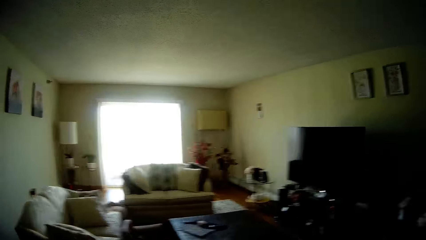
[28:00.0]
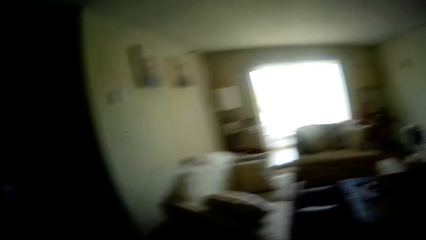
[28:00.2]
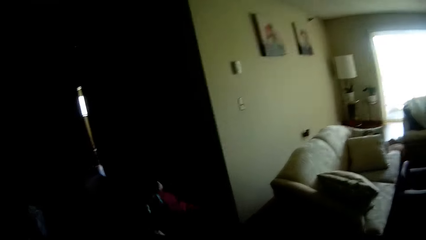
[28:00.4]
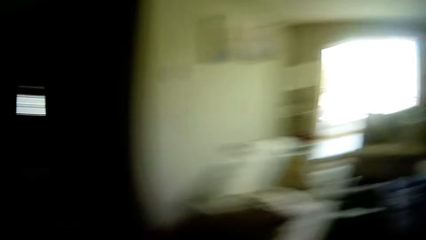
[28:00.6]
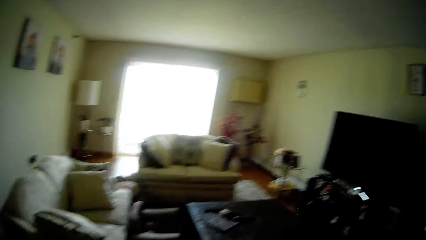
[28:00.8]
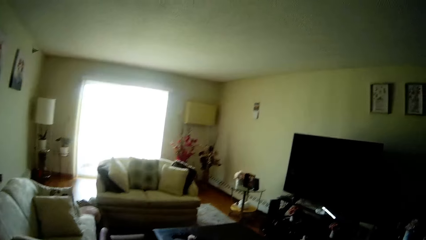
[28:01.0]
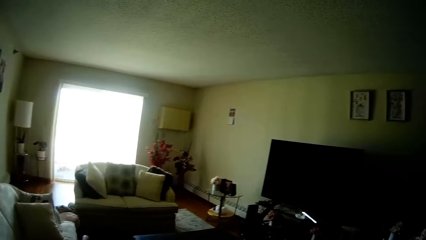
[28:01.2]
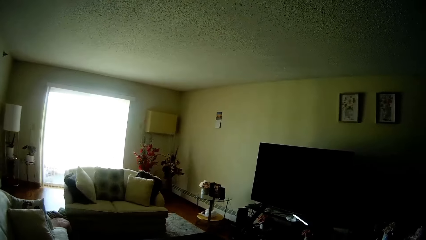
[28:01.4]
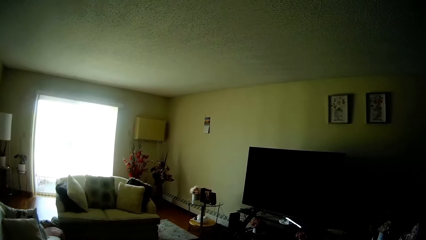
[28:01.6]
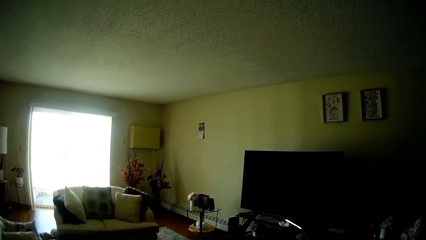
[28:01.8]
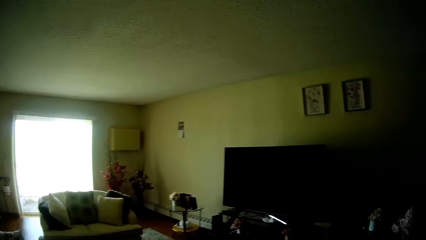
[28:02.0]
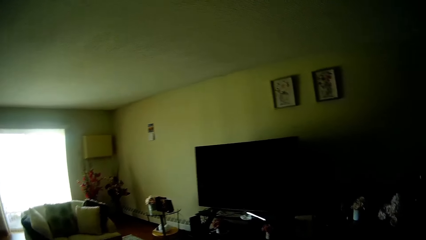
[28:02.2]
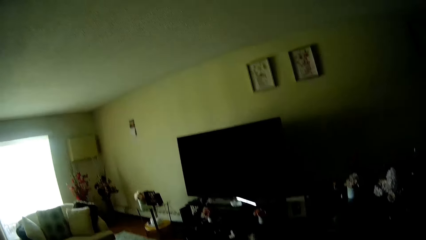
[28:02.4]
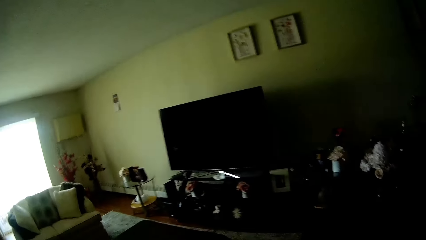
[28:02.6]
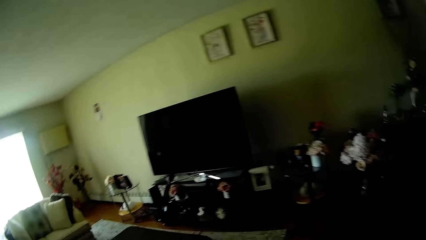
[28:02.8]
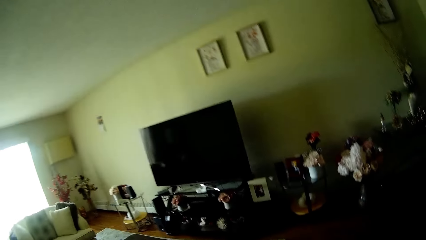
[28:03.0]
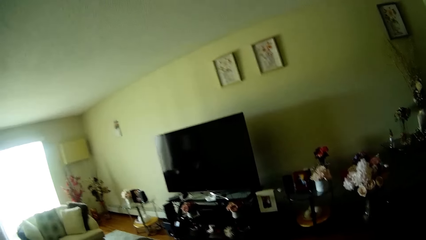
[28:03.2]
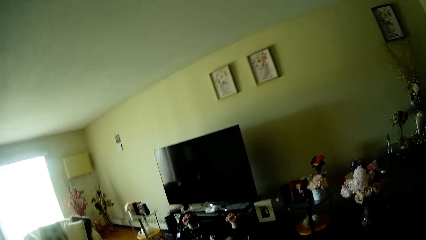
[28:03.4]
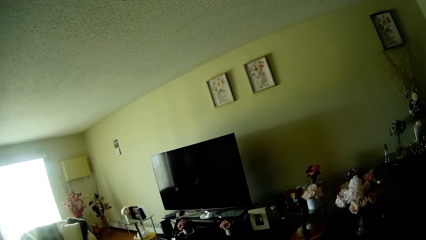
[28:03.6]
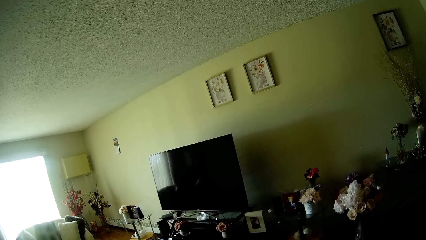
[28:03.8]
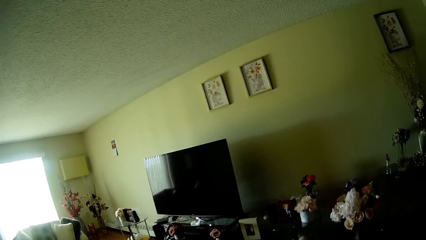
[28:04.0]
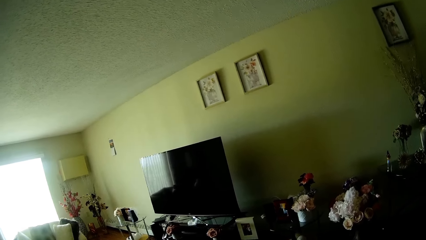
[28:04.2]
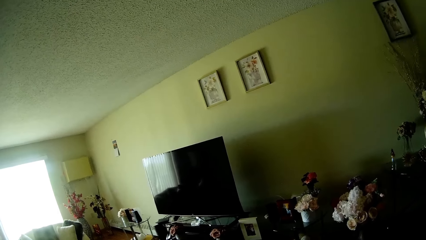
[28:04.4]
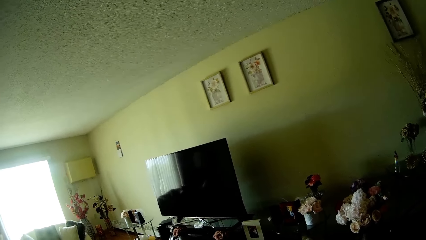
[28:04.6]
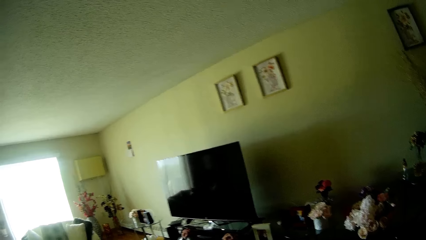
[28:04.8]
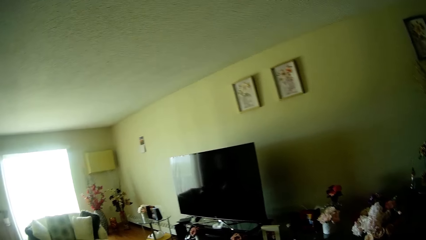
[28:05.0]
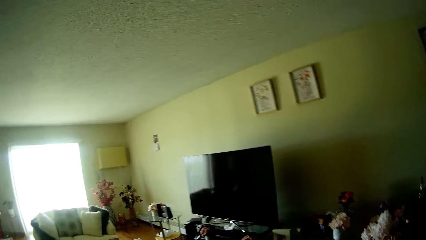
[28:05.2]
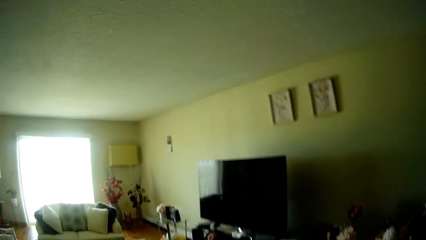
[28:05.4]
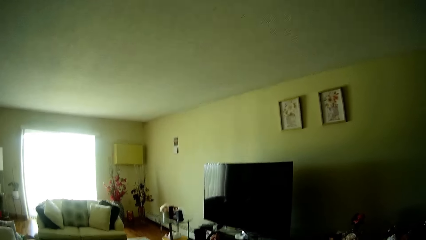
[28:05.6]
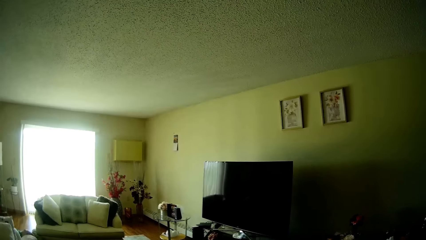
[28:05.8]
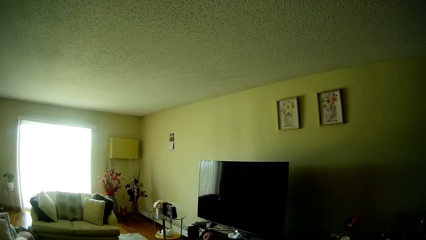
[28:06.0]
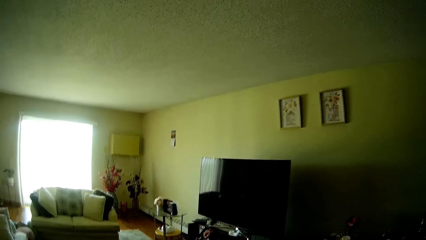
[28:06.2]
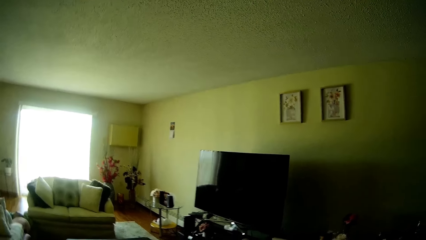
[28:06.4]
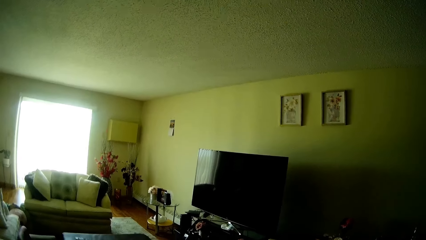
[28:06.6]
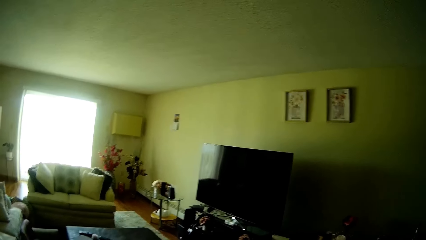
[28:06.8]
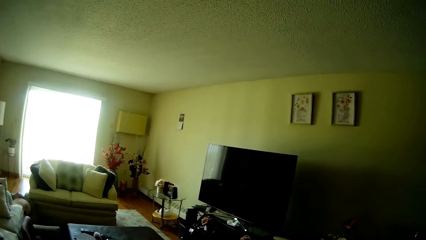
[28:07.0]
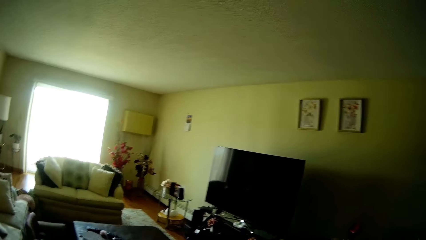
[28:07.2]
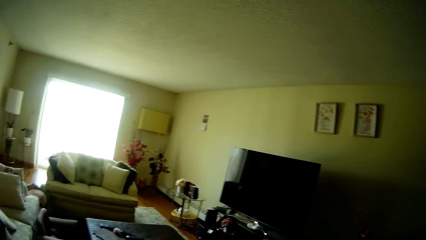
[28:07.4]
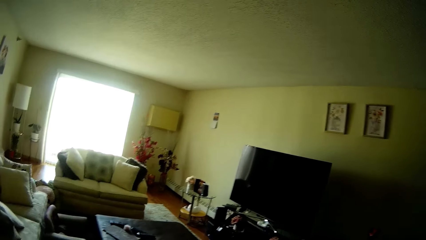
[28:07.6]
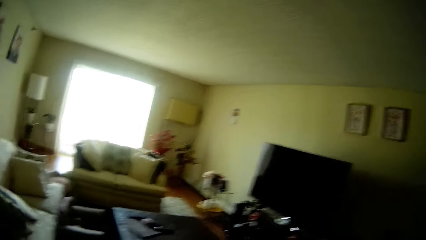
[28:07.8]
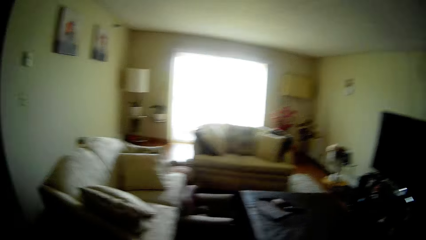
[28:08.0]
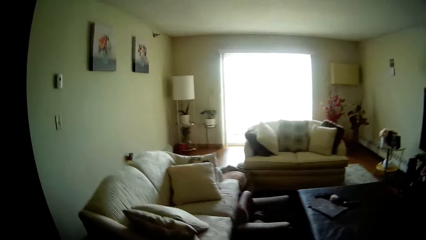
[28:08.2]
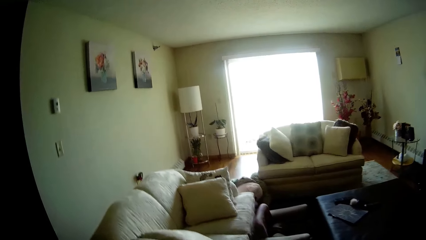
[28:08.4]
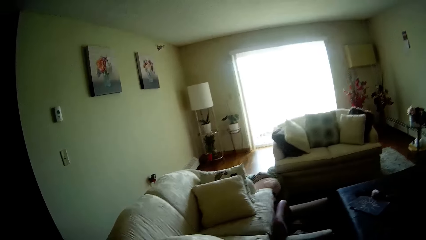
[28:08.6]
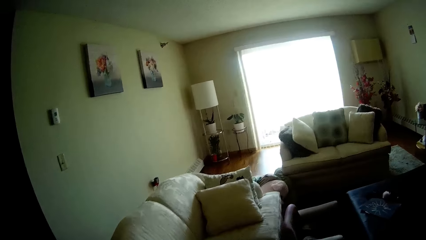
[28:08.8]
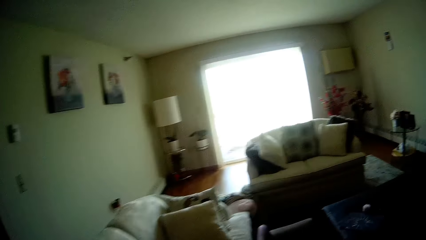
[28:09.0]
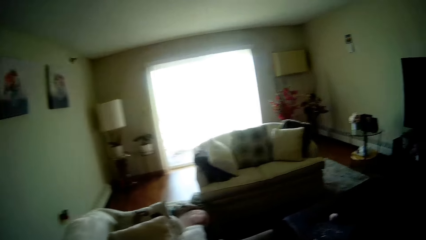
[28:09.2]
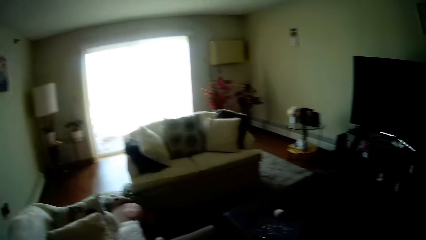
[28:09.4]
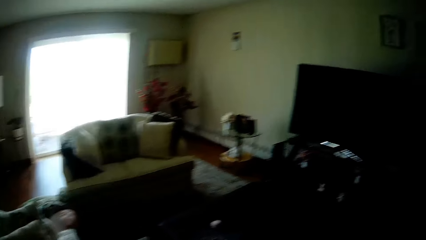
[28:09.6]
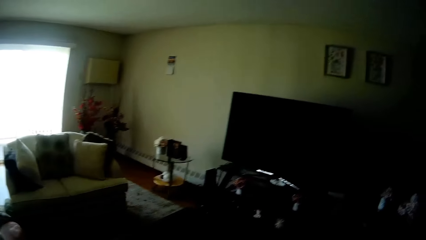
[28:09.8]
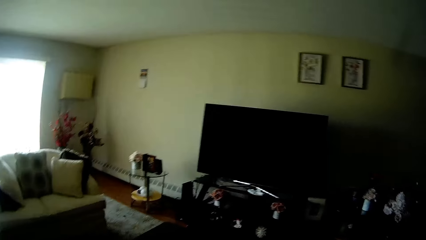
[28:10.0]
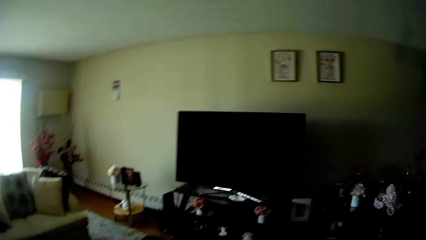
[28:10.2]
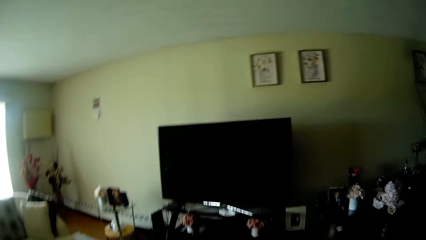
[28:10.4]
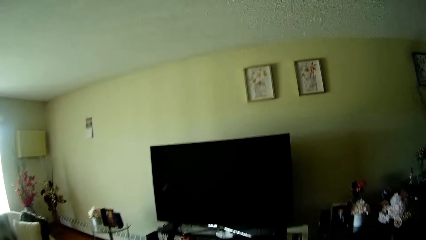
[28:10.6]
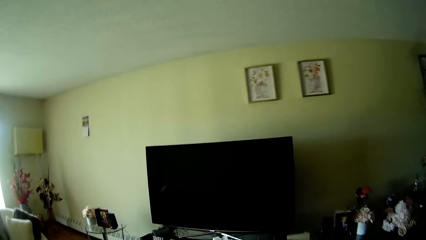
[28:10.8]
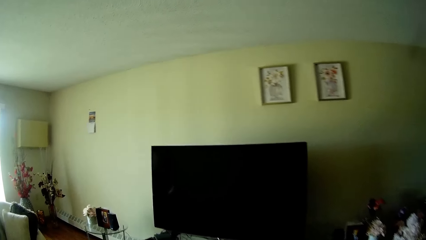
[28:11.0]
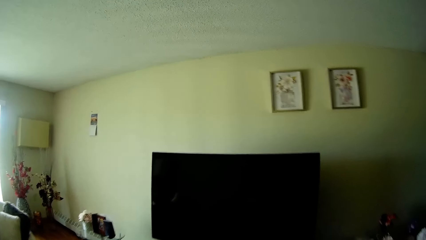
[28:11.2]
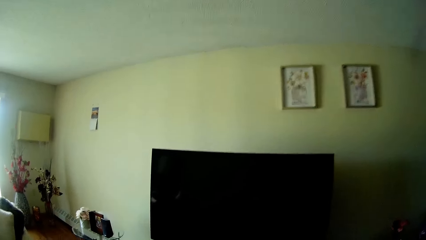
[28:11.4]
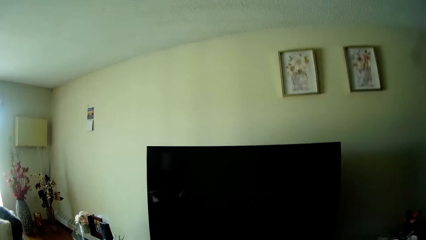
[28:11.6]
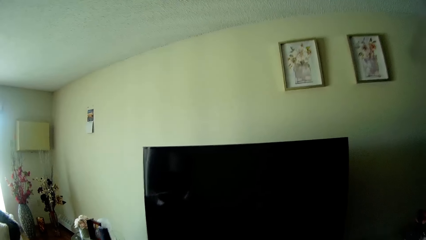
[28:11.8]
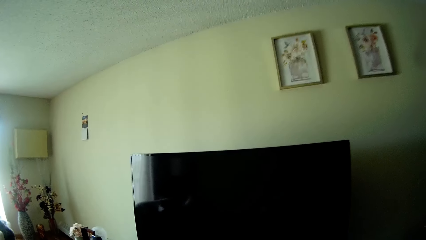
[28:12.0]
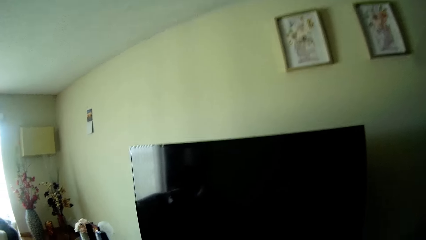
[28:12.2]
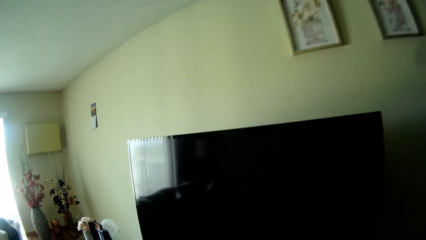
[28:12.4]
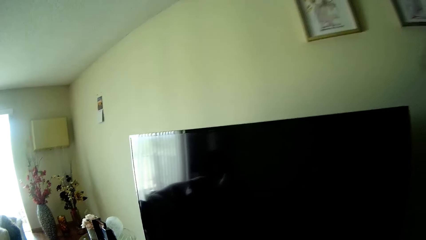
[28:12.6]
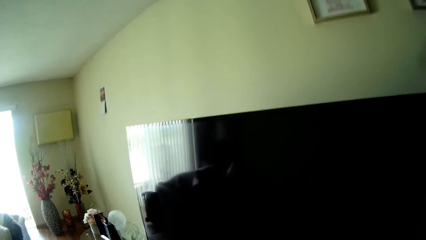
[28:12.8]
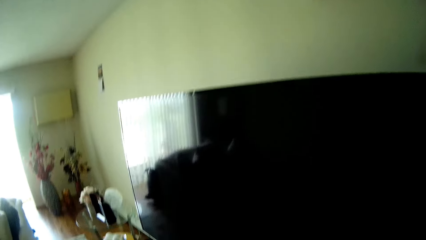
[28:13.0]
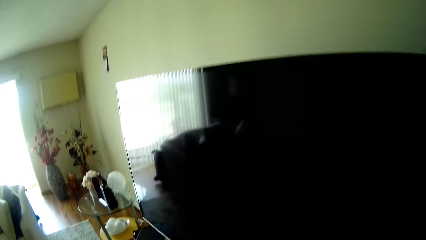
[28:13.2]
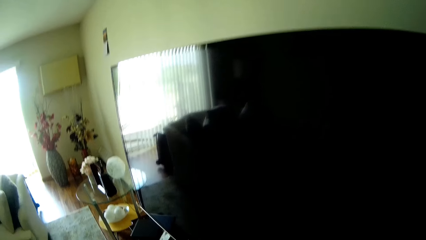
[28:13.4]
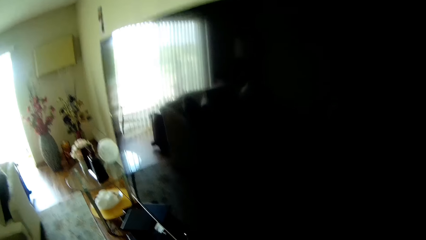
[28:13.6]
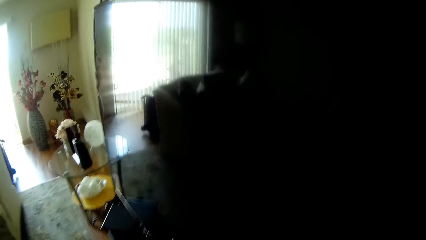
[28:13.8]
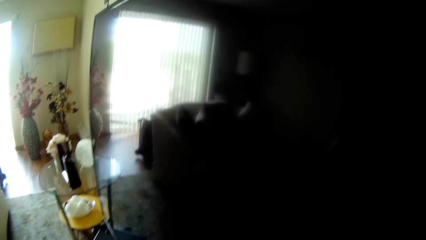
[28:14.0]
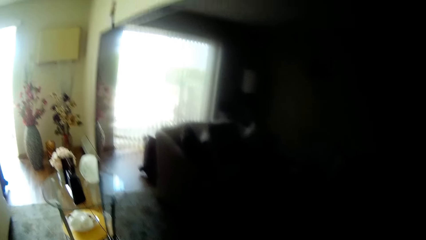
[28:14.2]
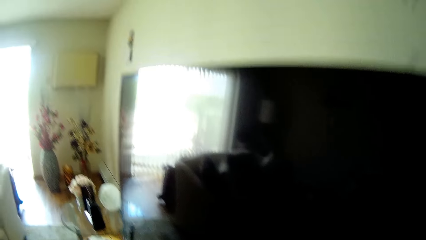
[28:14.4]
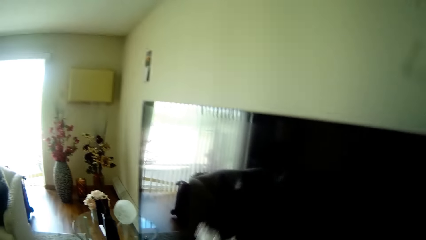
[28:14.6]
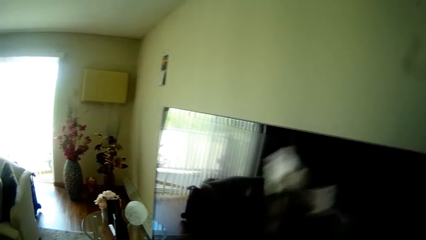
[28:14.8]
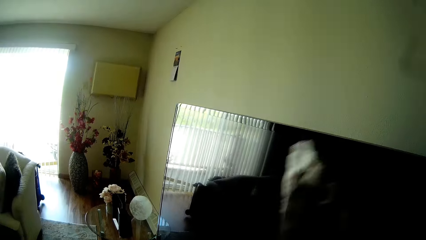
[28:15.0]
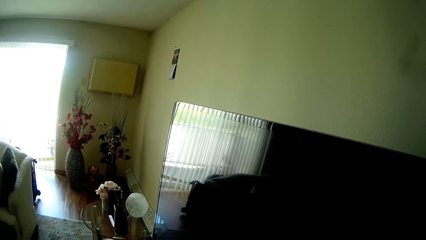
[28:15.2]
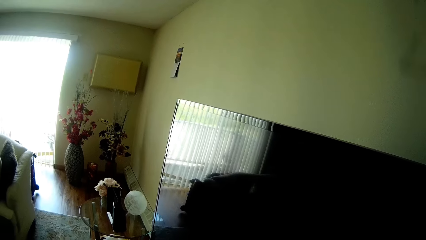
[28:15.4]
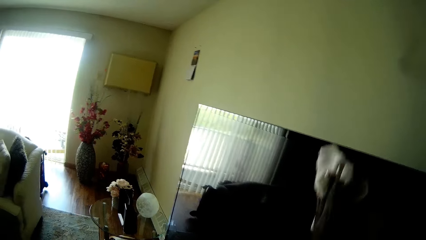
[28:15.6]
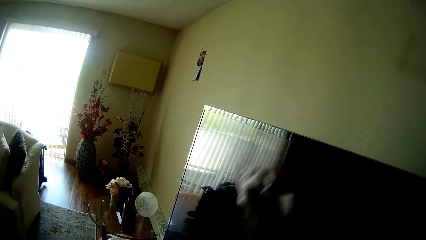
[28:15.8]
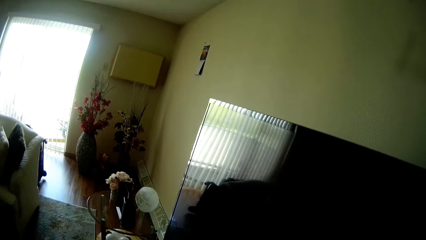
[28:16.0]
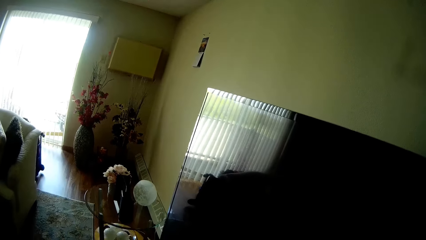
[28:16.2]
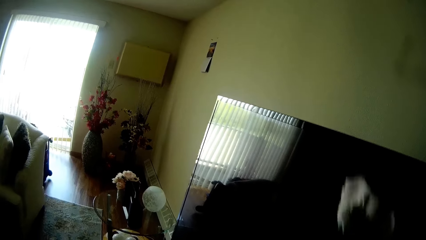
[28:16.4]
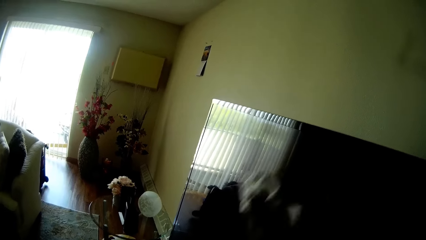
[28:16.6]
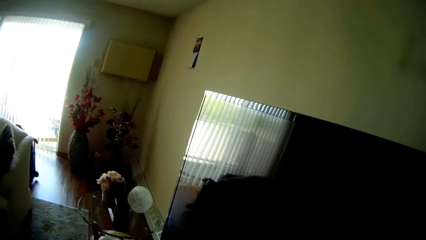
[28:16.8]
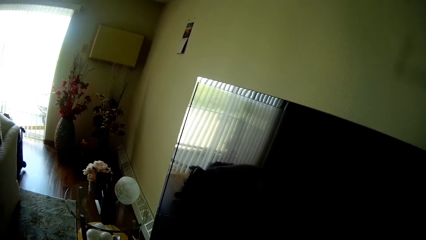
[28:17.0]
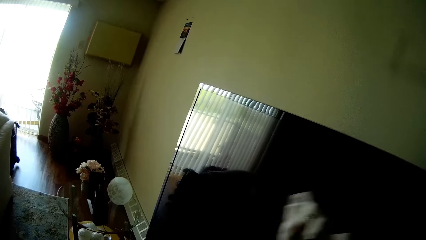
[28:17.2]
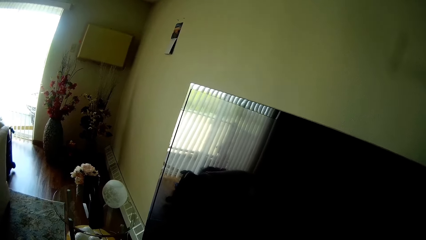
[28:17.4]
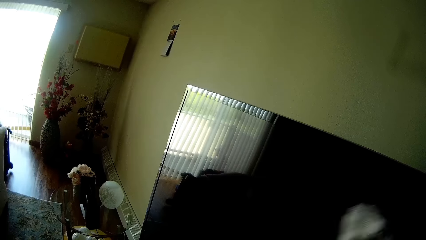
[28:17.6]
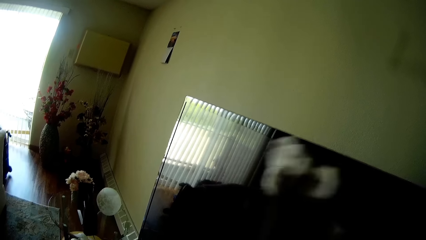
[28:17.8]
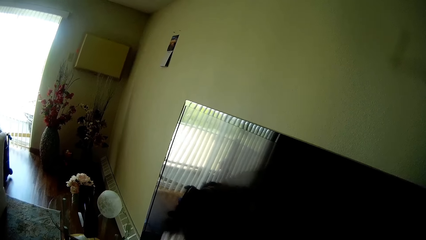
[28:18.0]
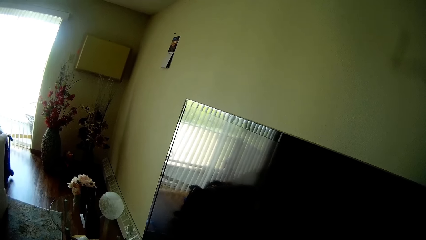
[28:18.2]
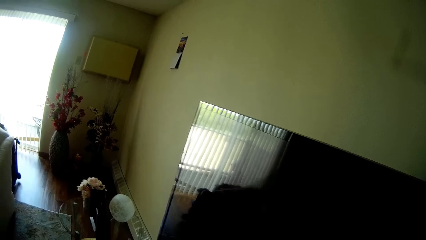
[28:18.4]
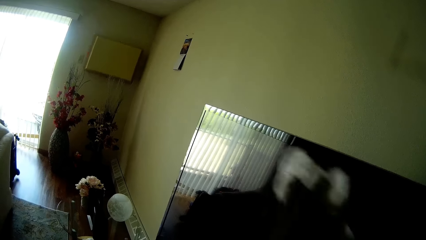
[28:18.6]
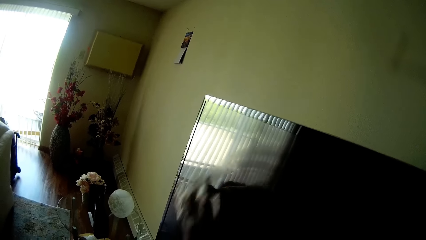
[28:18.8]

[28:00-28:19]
The camera wearer walks in the house. She looks at the TV. She walks towards the TV. She wipes the television screen with a tissue on her right hand.
